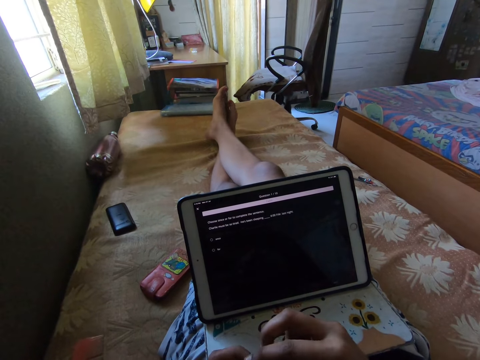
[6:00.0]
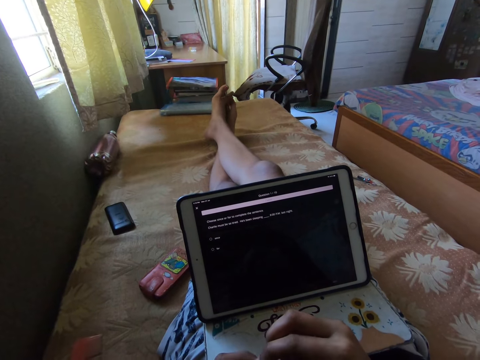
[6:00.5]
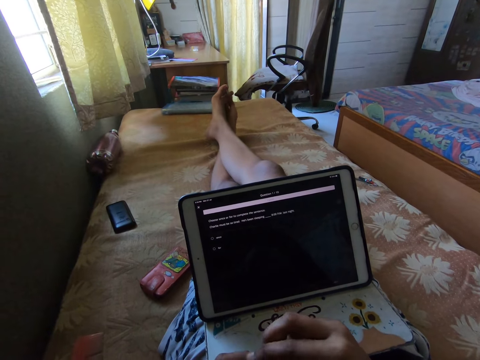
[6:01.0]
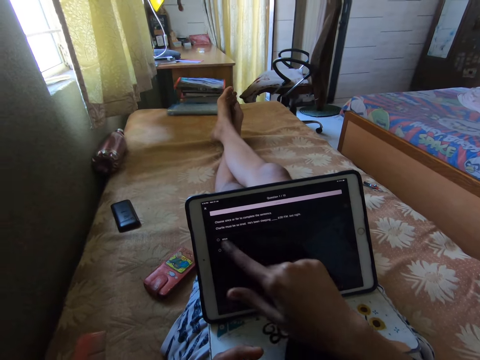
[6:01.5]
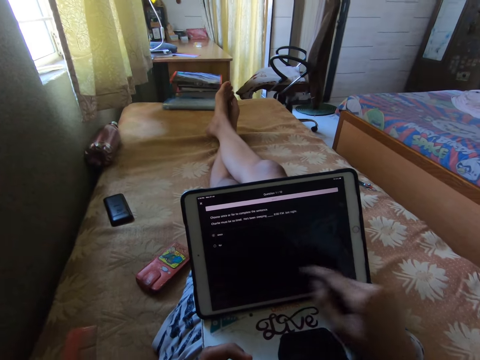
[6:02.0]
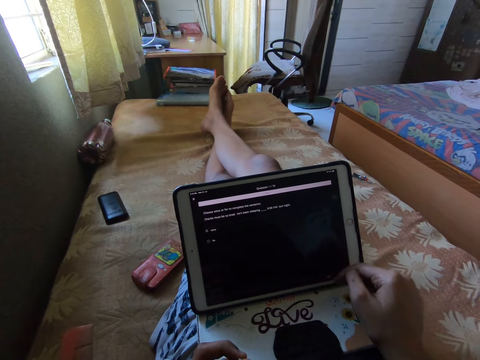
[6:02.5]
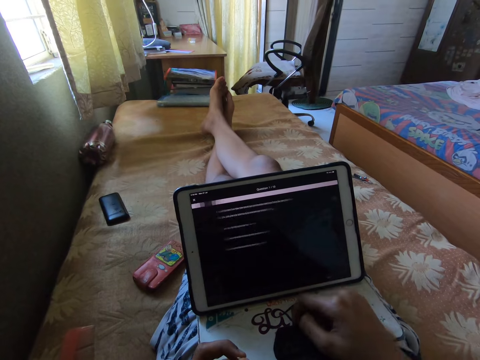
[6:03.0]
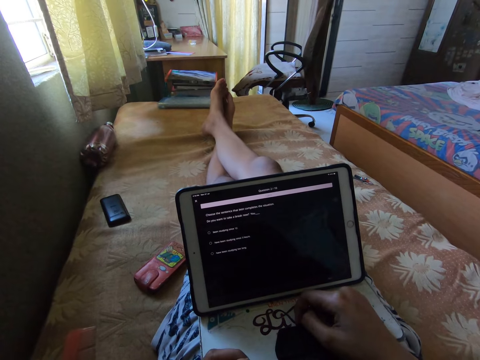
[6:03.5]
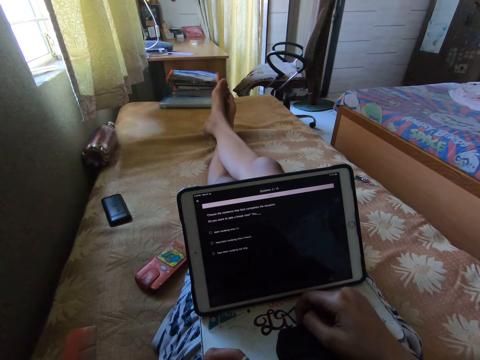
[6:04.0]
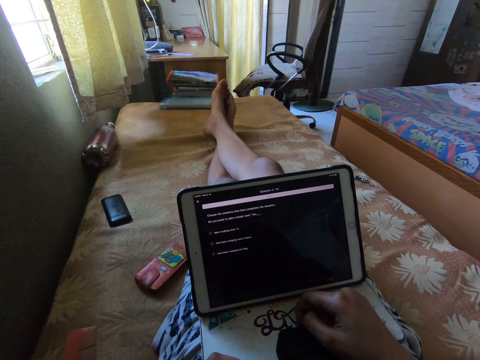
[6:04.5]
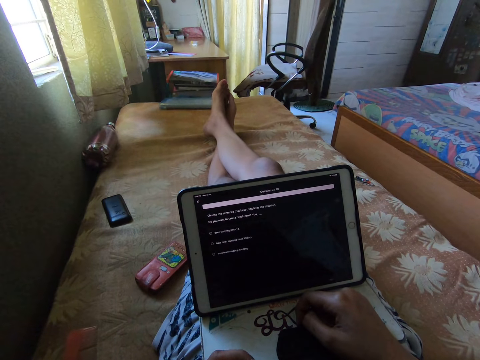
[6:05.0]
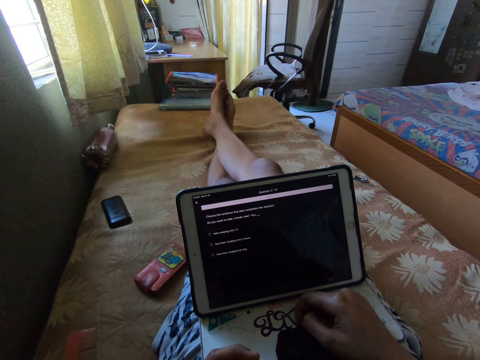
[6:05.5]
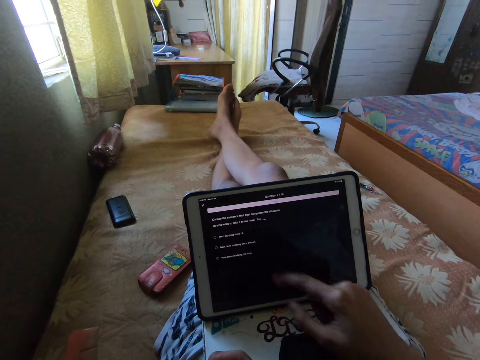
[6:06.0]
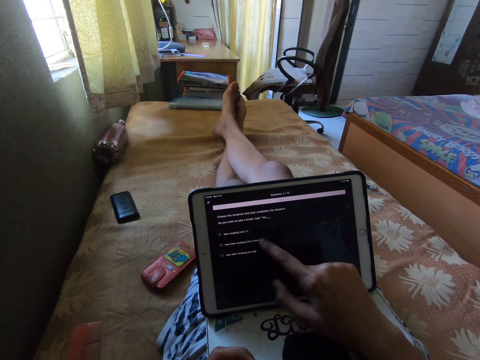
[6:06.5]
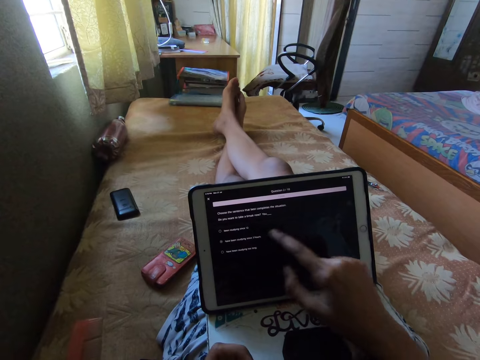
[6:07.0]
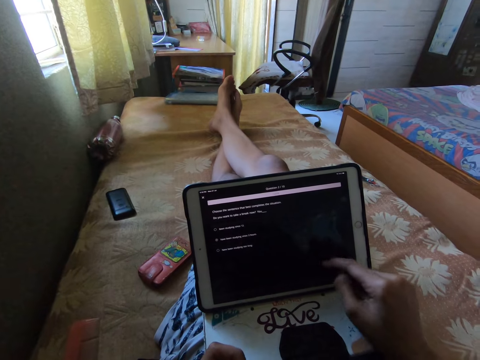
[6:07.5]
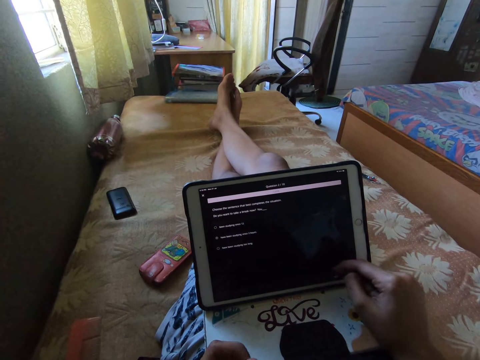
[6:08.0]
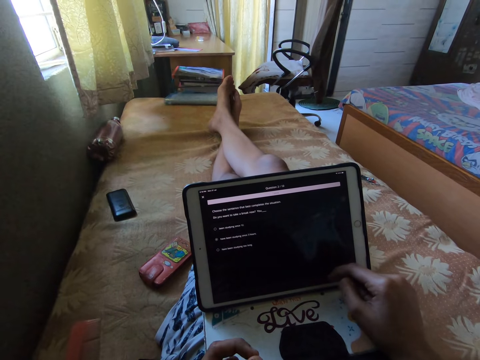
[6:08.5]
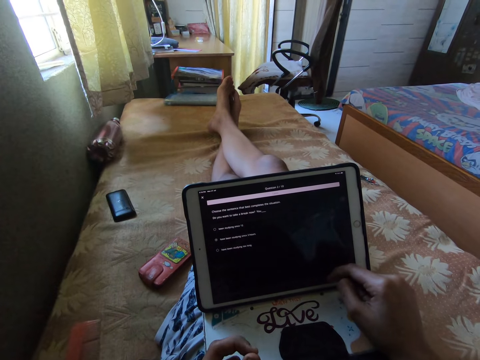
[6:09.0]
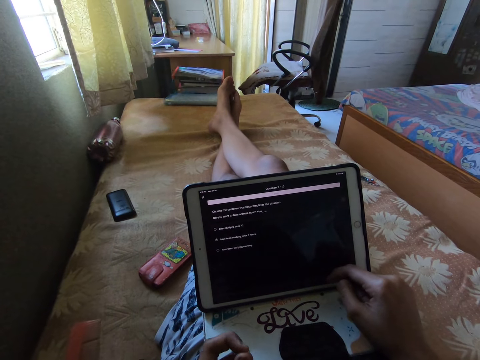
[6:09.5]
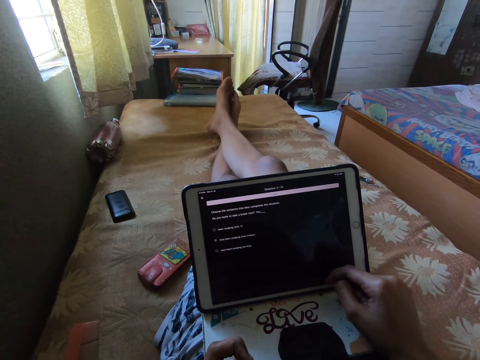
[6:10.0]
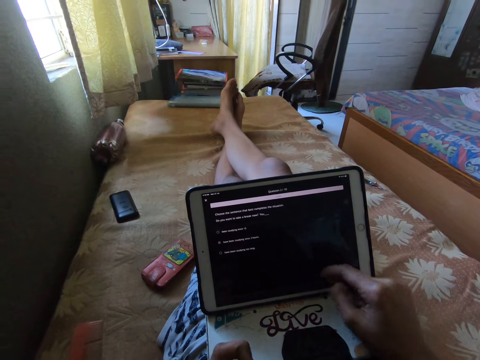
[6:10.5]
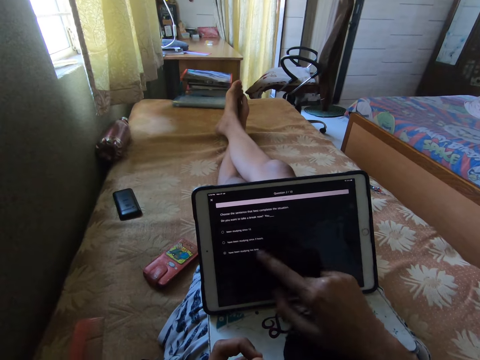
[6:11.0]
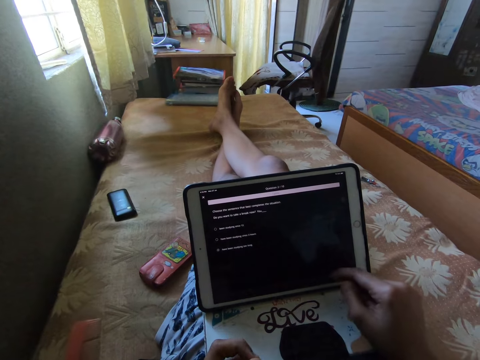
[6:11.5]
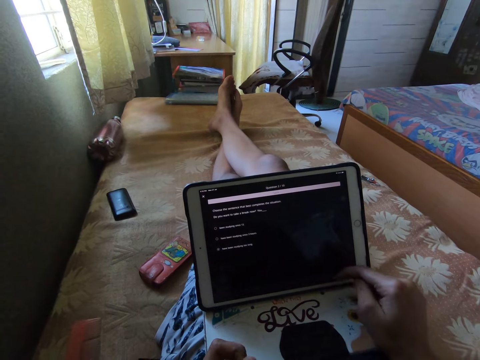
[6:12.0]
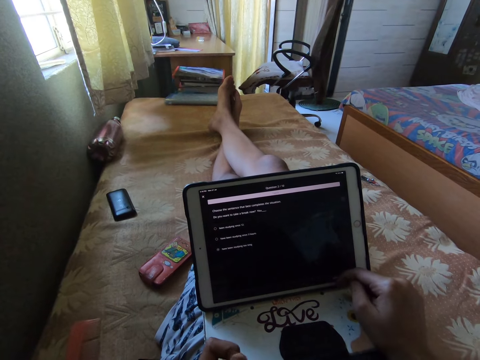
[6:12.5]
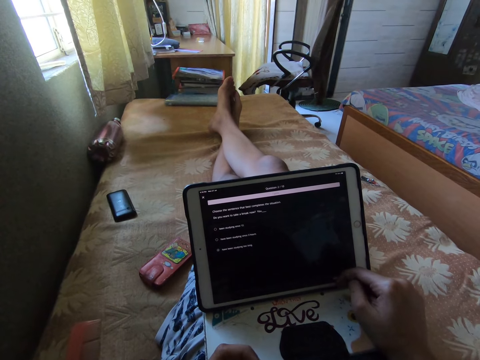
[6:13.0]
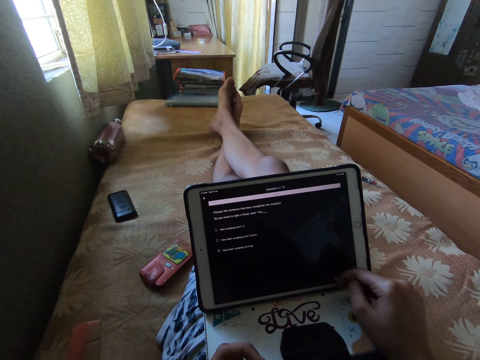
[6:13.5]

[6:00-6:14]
The camera wearer reads. They touch the screen. They read. They touch the screen.

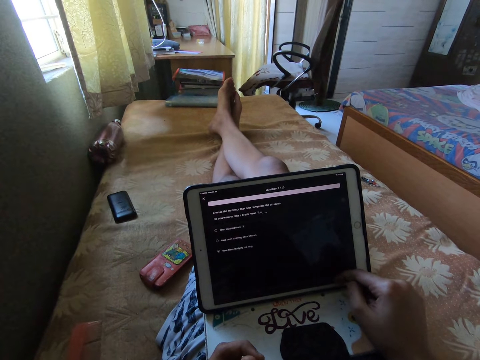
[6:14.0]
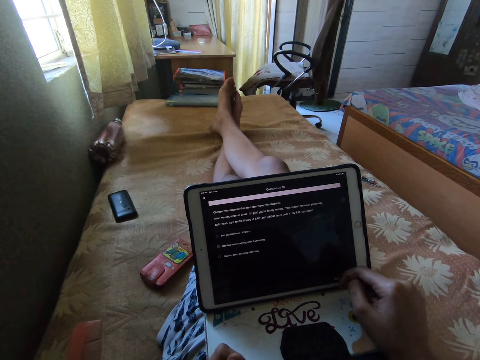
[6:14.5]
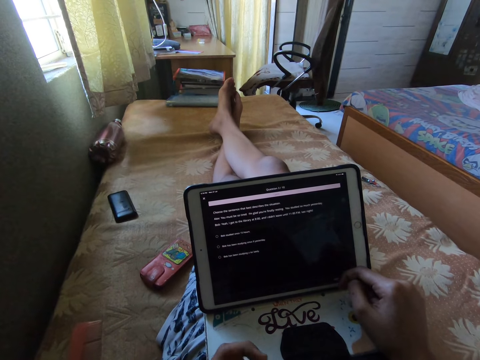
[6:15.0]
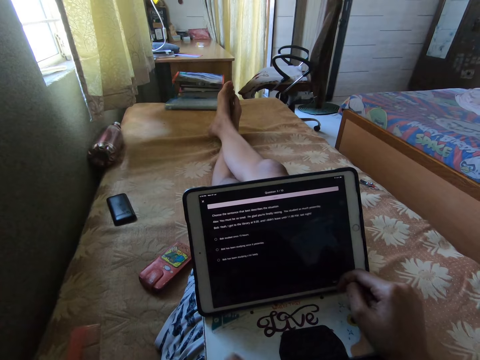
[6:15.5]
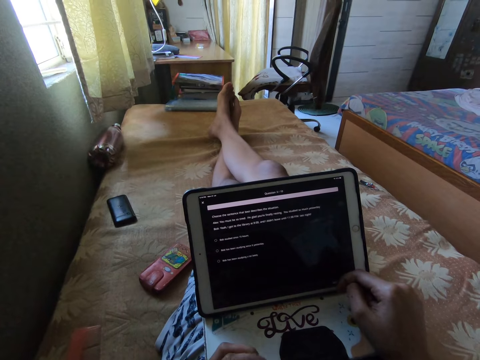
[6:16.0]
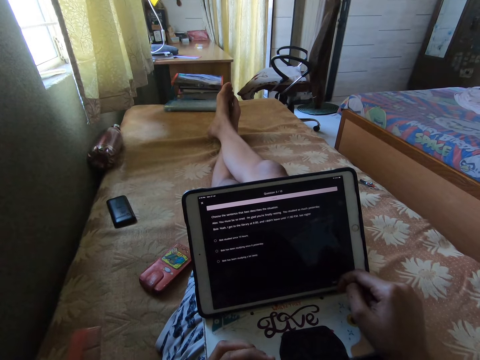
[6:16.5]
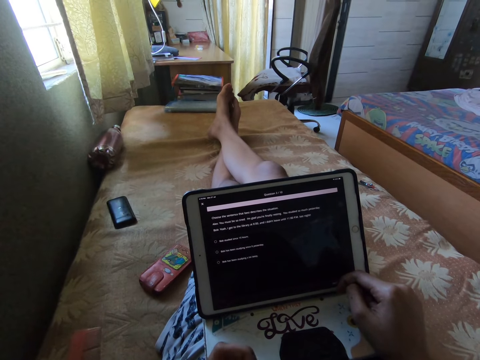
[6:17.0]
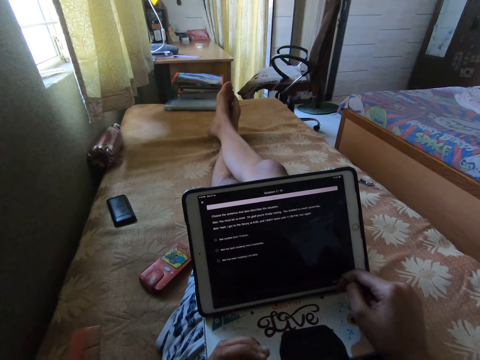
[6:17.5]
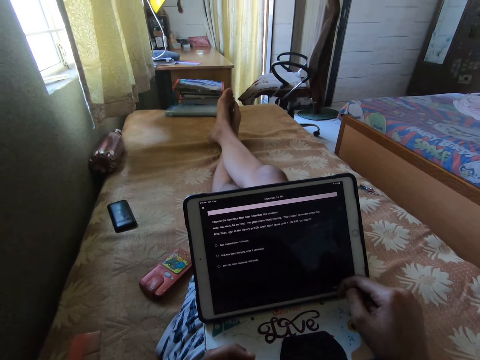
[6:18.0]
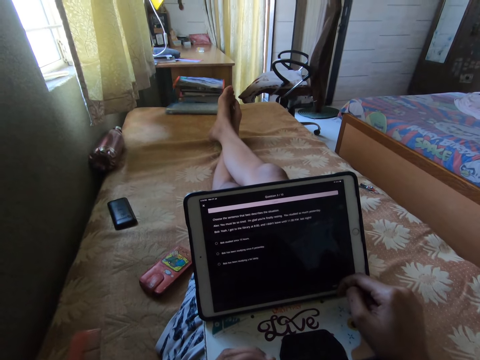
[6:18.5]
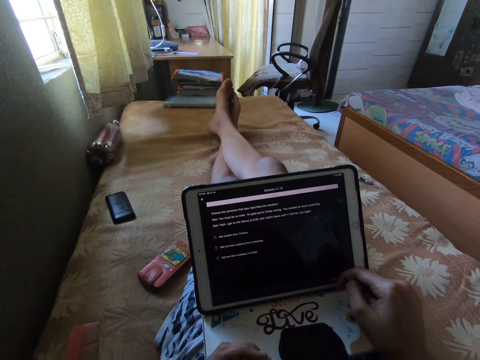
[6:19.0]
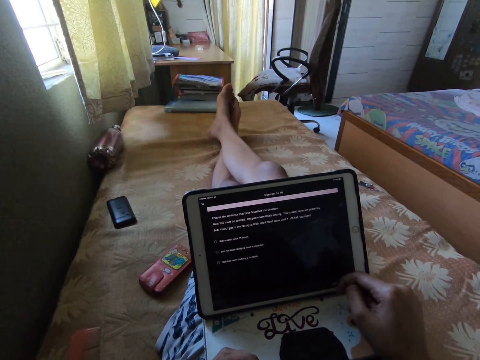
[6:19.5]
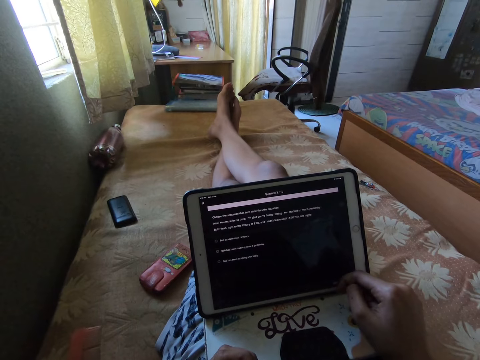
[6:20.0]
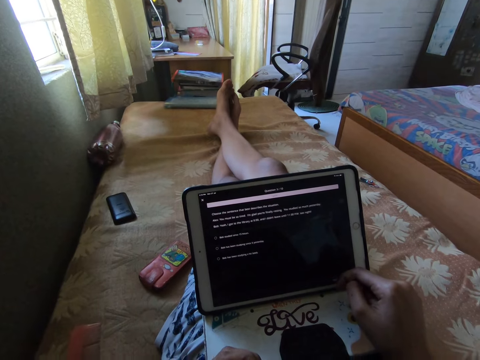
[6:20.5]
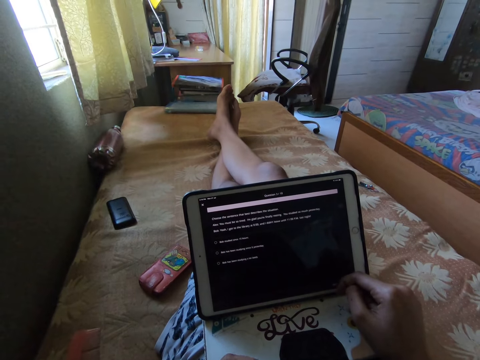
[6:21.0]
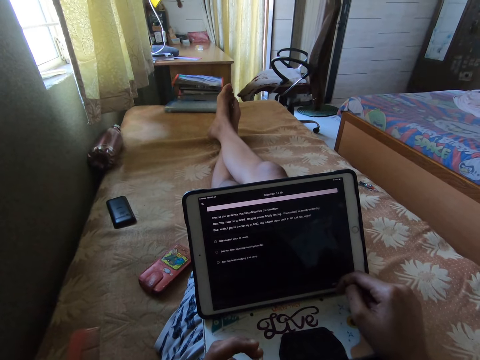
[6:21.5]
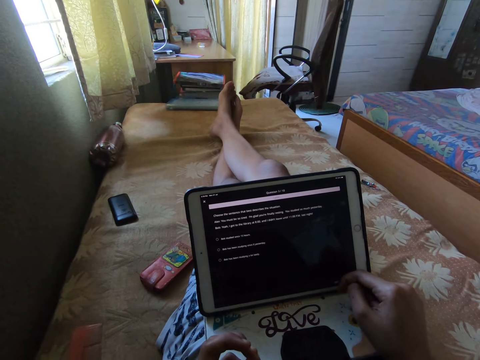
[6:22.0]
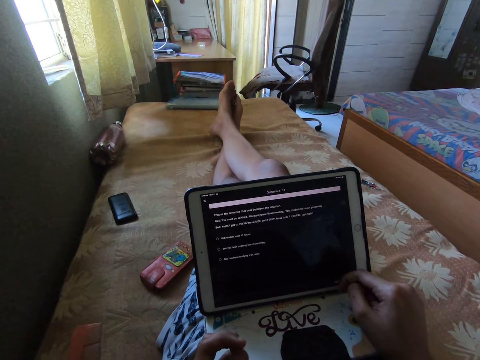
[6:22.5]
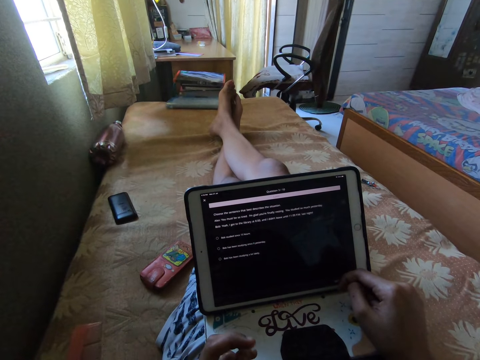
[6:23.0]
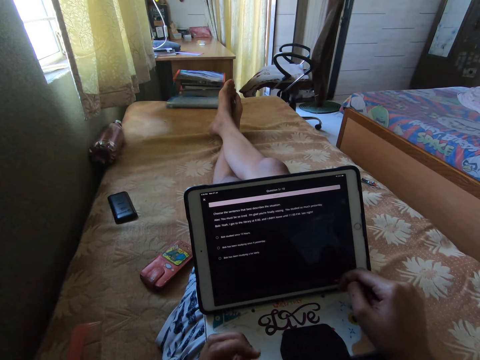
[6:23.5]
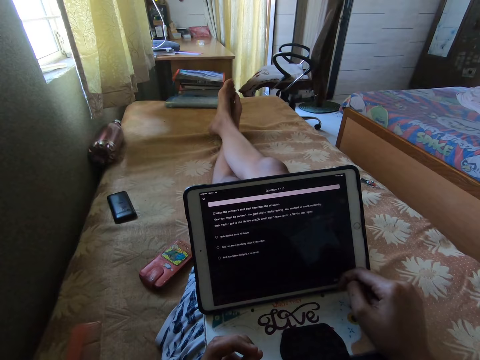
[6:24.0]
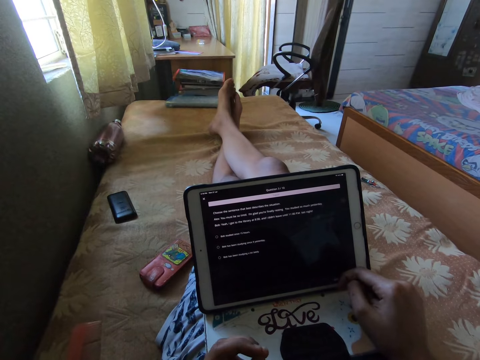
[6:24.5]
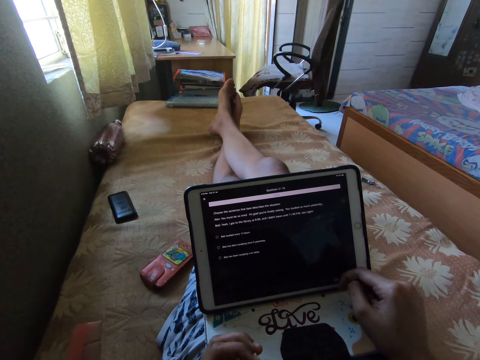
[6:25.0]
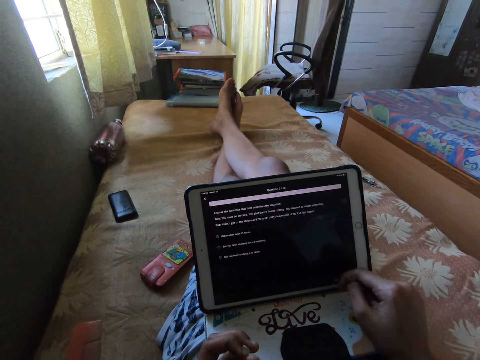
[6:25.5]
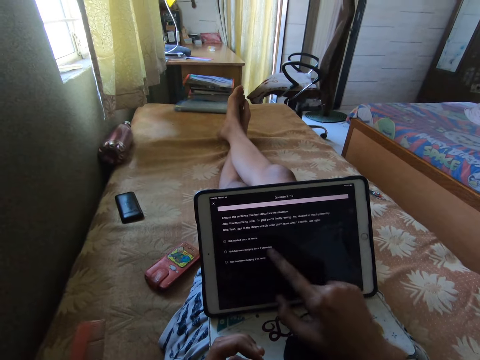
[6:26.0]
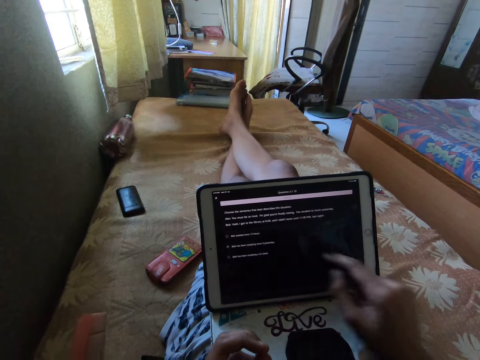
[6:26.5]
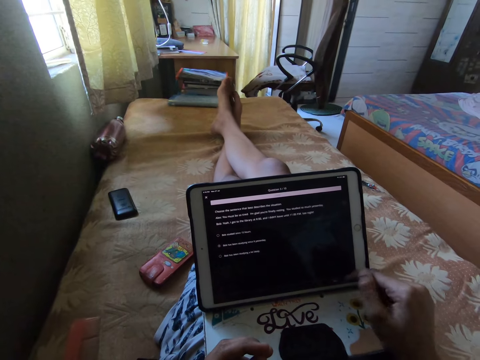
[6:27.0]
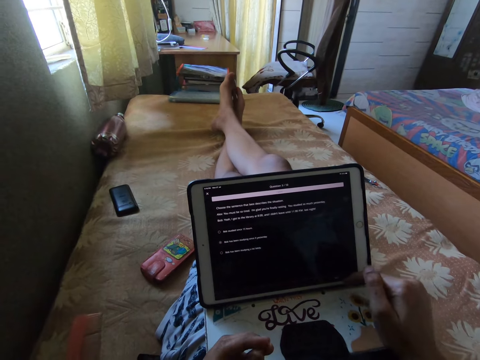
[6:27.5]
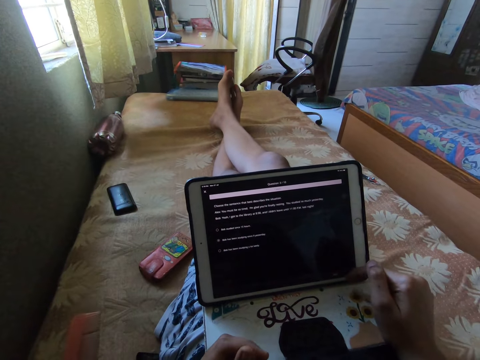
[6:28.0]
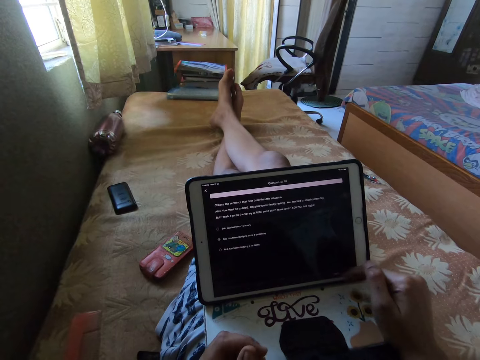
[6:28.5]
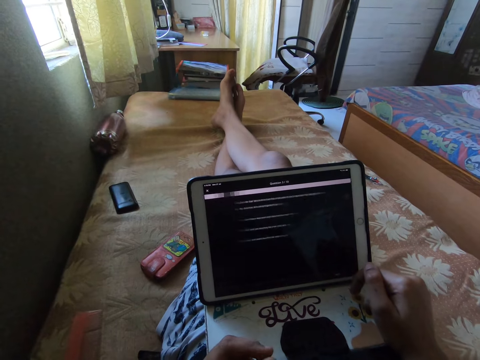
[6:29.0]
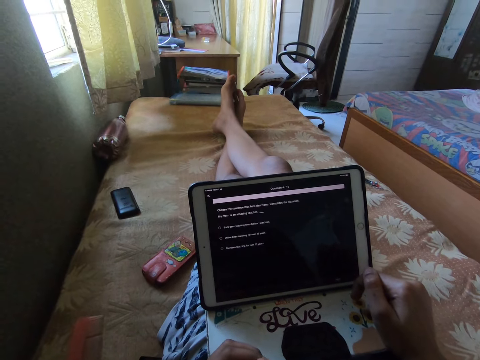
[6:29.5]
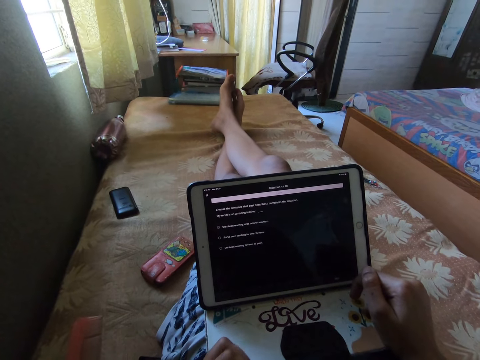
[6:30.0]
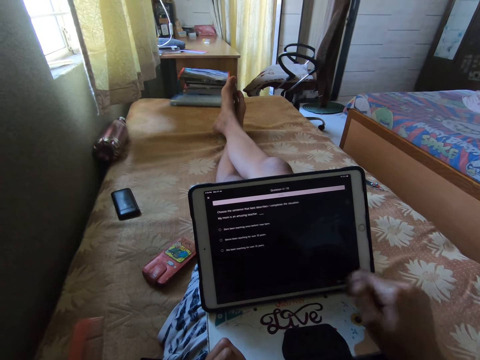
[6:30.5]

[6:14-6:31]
The camera wearer reads. They touch the screen.
